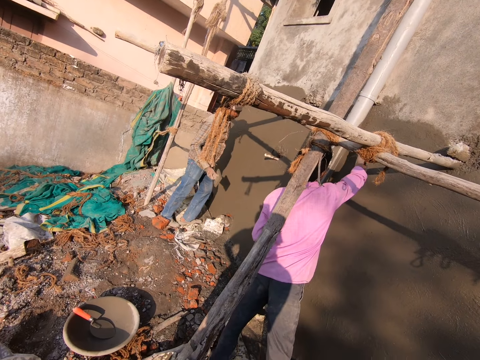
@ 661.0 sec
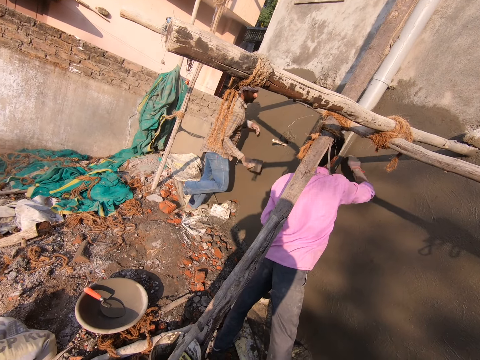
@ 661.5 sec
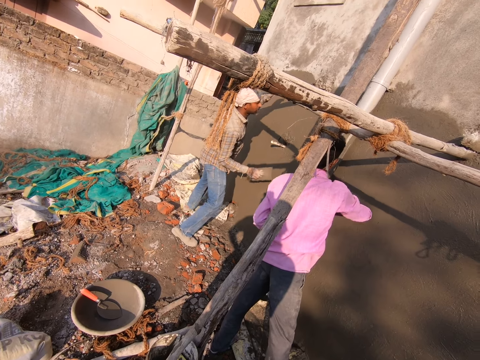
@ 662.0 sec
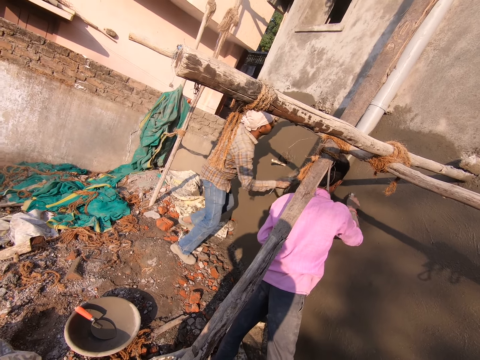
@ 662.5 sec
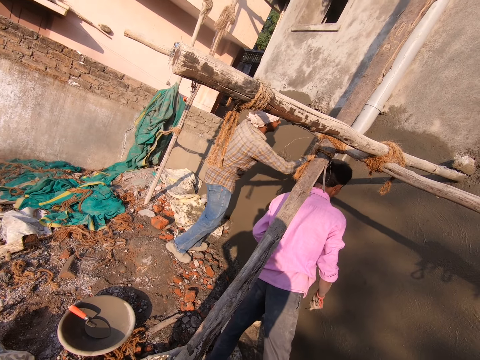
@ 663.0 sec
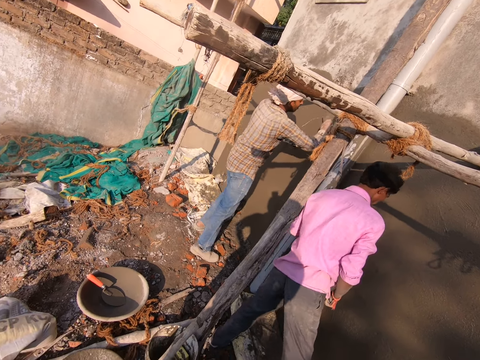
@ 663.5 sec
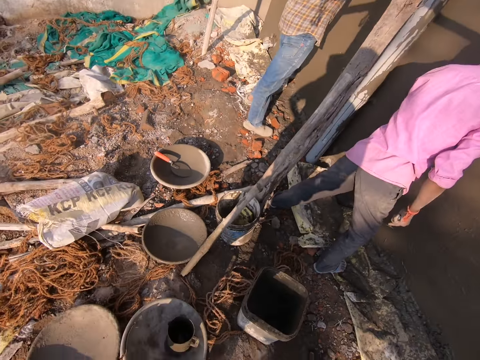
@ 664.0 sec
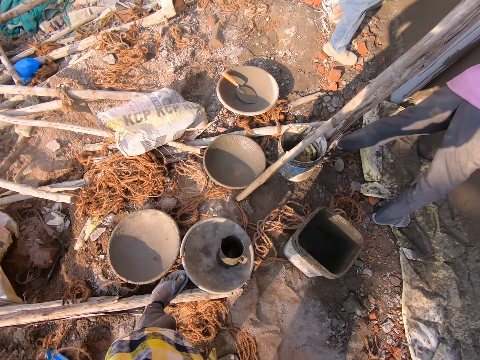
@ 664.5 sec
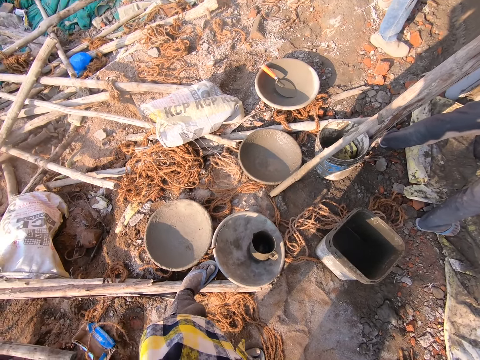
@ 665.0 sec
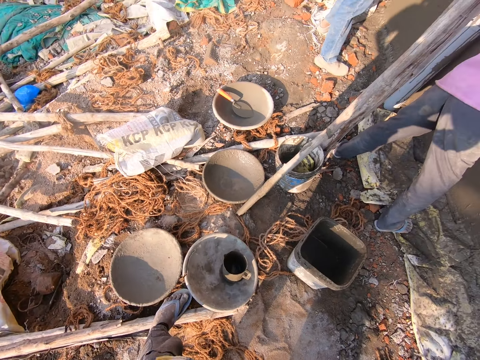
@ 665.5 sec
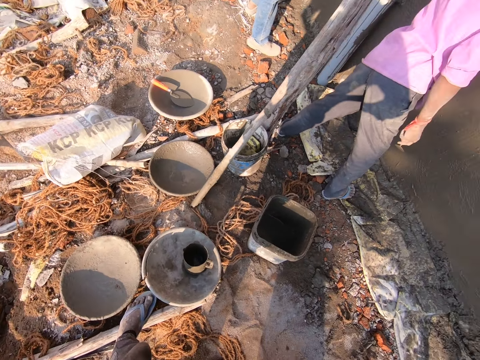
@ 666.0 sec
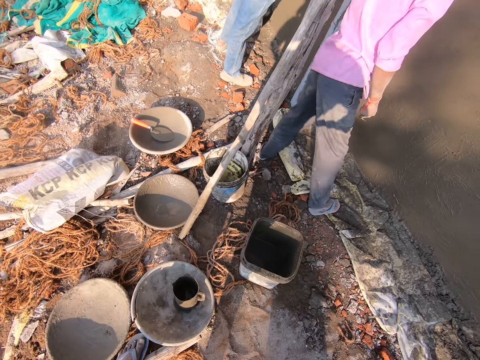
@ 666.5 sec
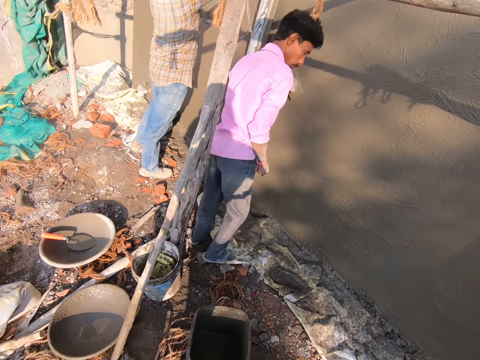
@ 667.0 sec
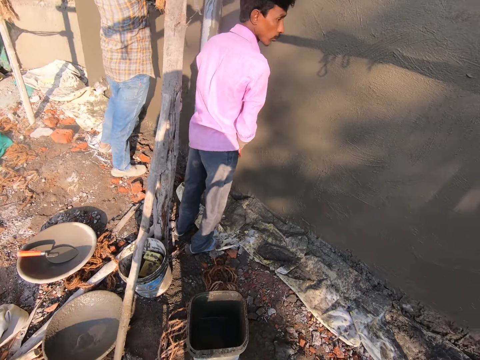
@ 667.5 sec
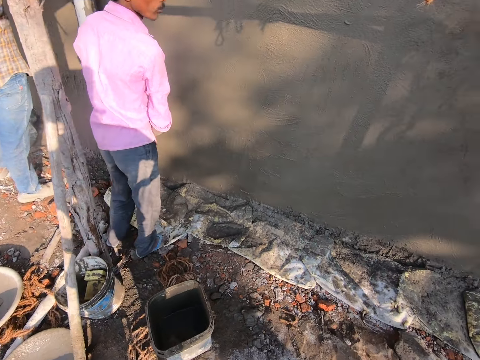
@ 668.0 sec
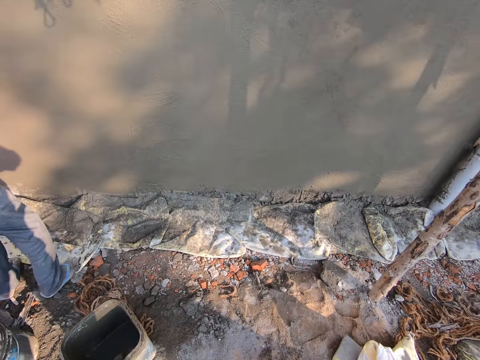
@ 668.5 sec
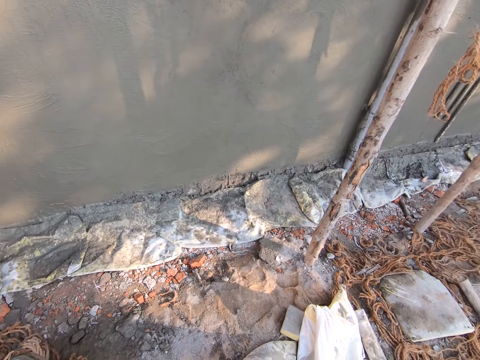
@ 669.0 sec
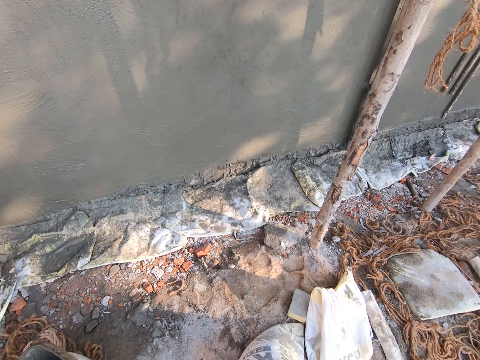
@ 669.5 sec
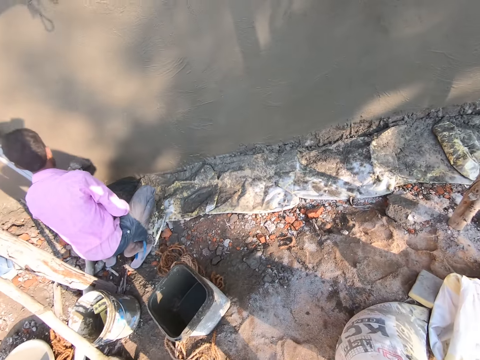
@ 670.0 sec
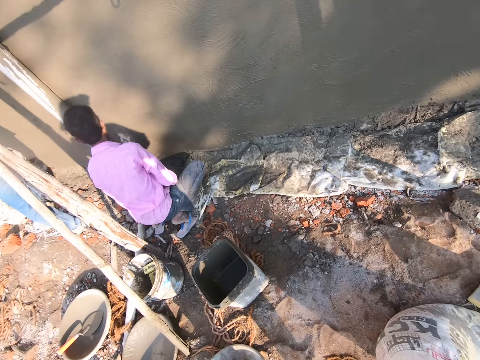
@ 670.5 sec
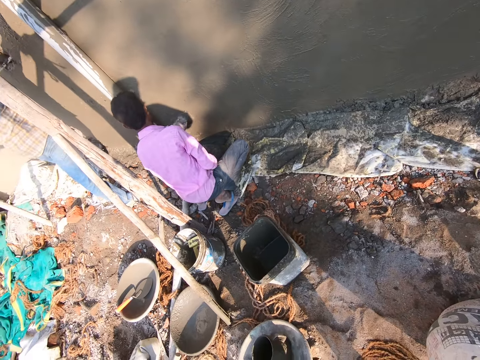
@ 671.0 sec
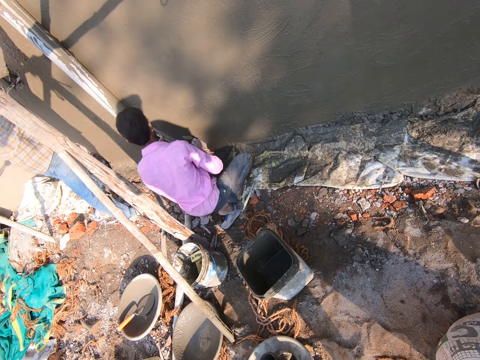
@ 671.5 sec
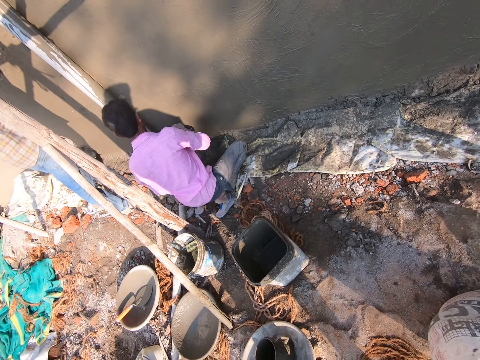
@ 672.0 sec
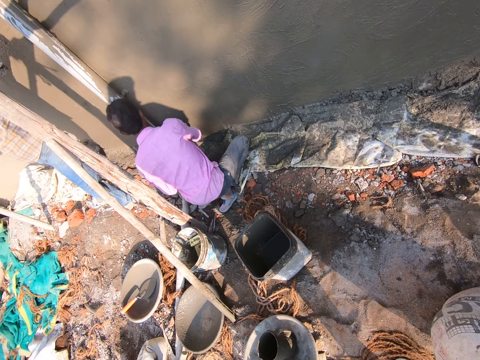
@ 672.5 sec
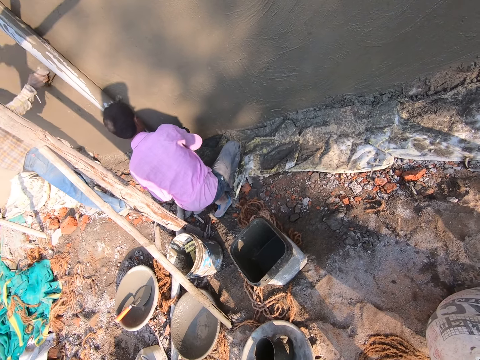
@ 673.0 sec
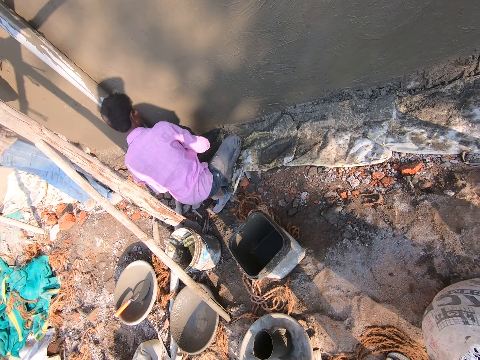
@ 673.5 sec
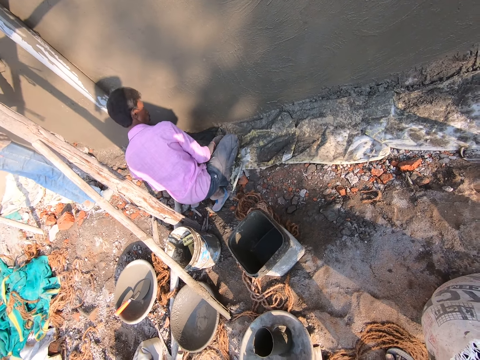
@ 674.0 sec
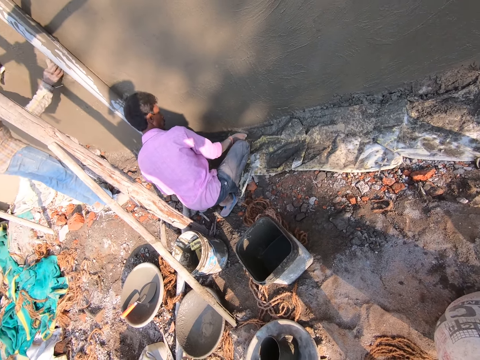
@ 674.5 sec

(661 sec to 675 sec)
The camera wearer converses. A man squats near the building. The man plasters the wall.

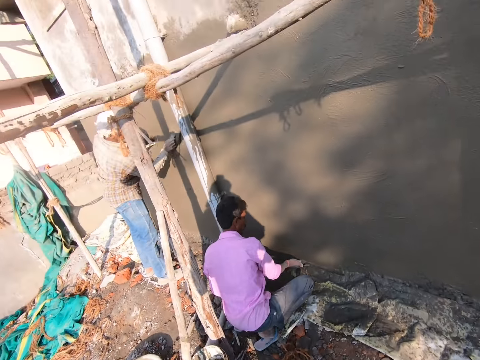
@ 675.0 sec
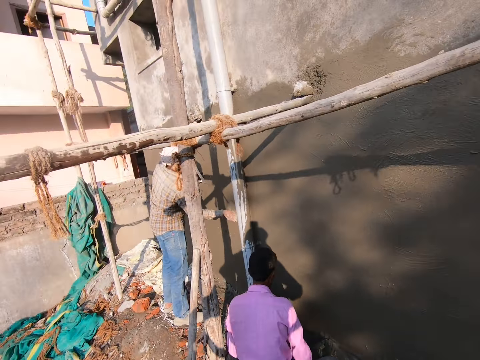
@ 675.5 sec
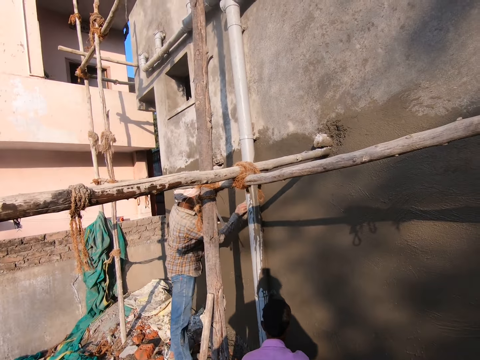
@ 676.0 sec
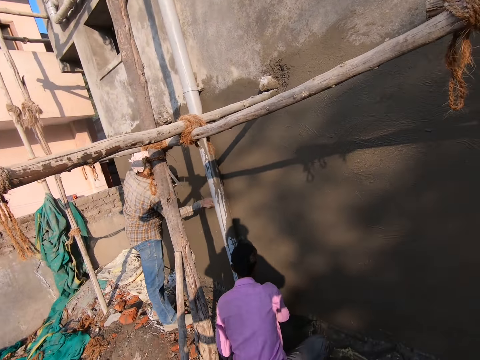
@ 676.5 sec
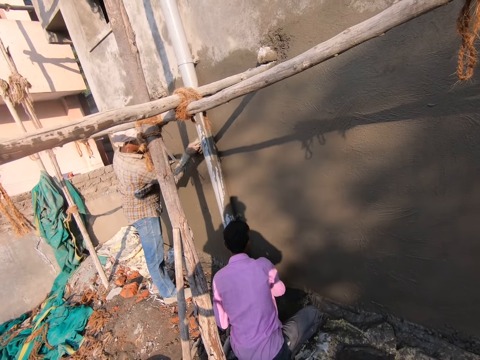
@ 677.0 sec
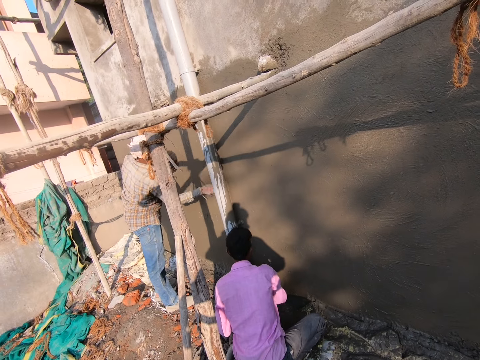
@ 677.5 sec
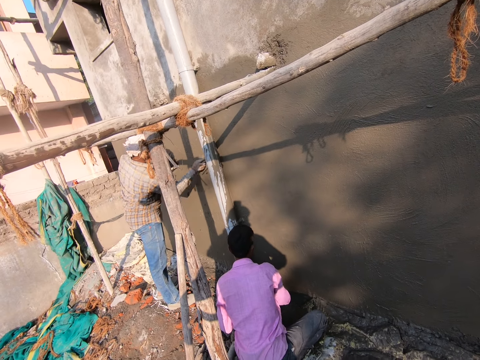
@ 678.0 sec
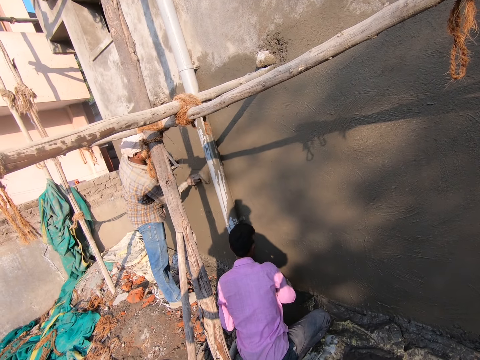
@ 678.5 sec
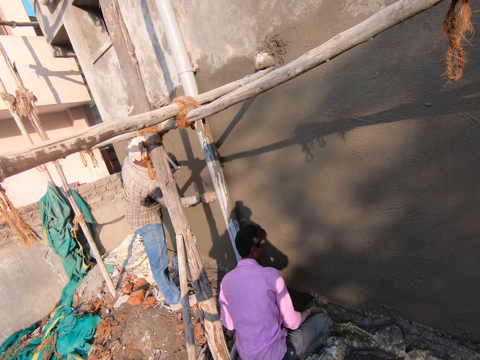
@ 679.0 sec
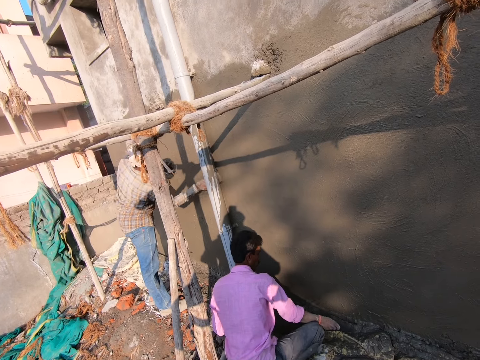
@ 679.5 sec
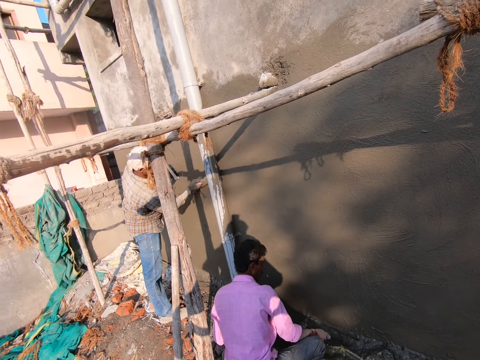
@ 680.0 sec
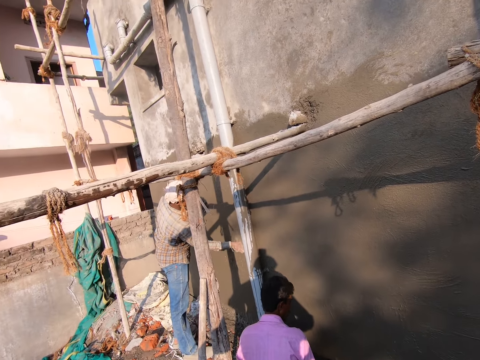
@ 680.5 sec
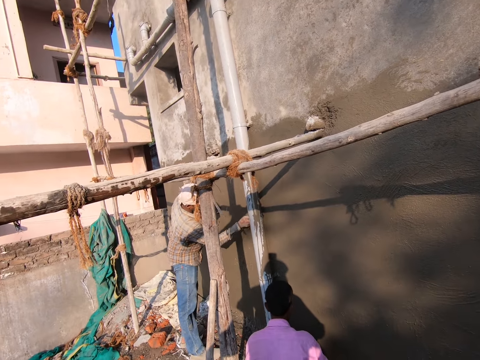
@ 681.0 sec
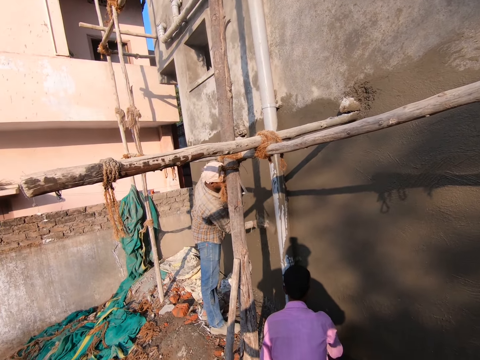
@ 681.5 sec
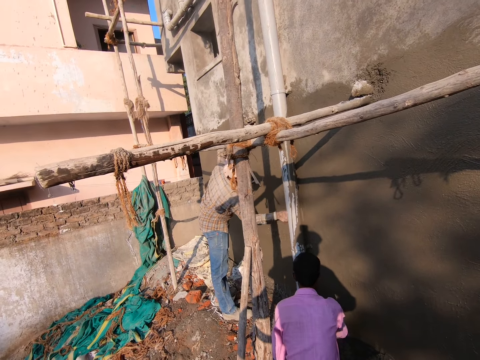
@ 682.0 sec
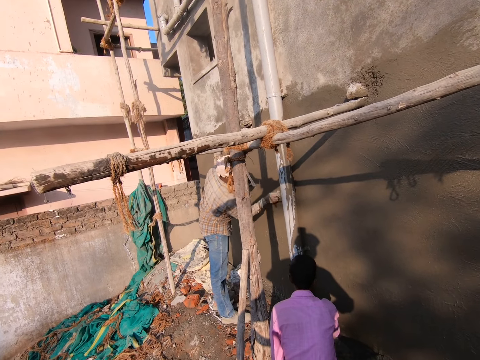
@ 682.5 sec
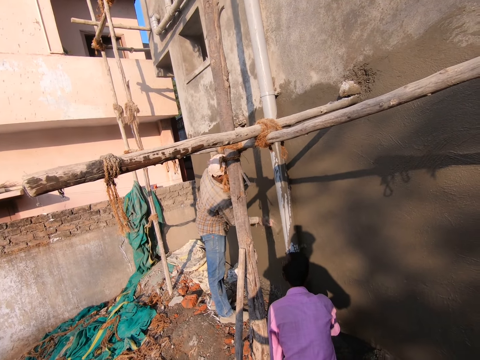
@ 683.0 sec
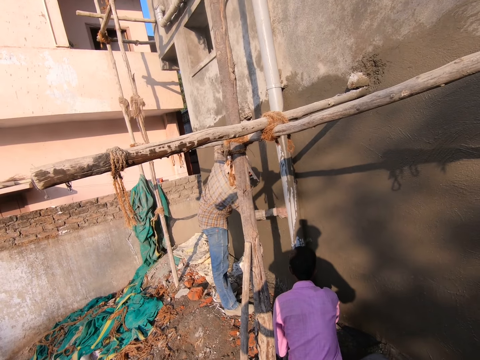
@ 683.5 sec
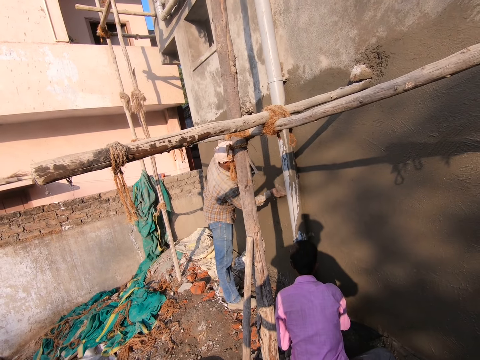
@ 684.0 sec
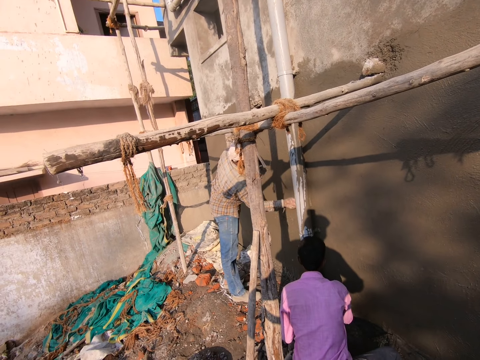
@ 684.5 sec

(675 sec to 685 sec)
A man plasters the wall. The camera wearer looks around.

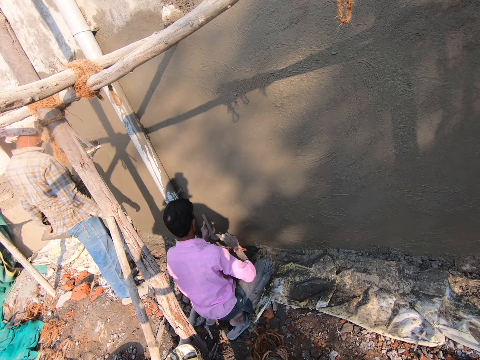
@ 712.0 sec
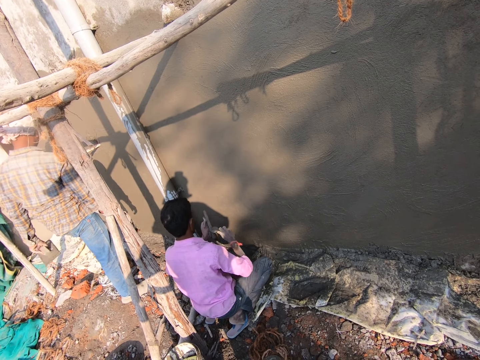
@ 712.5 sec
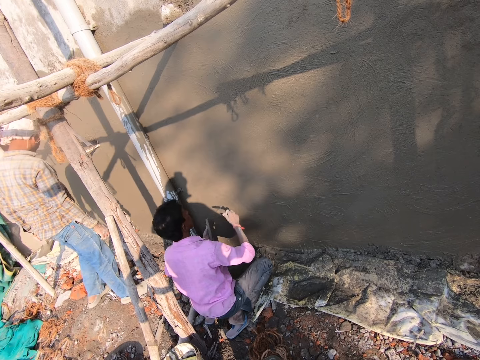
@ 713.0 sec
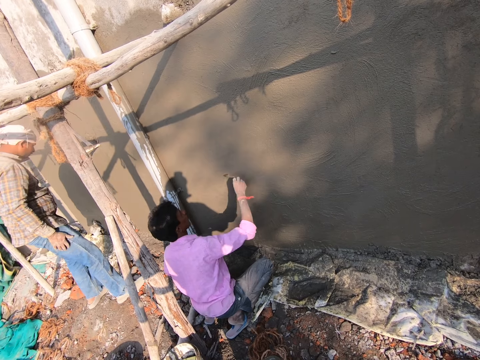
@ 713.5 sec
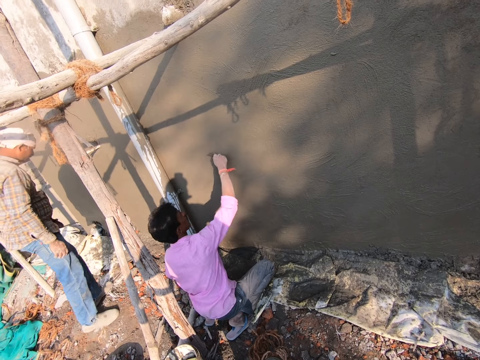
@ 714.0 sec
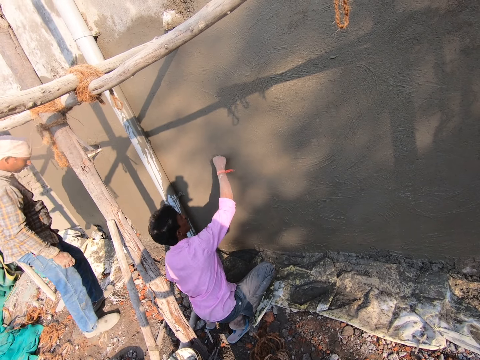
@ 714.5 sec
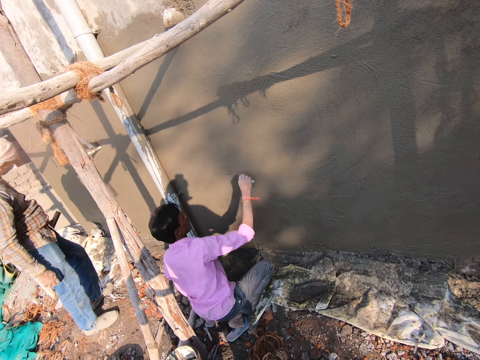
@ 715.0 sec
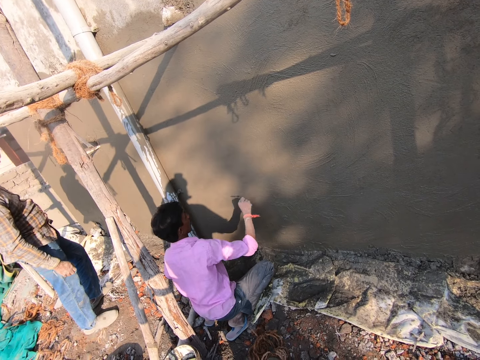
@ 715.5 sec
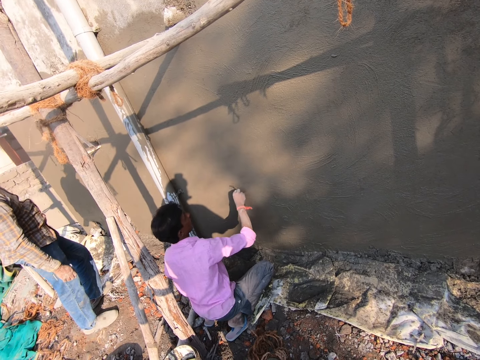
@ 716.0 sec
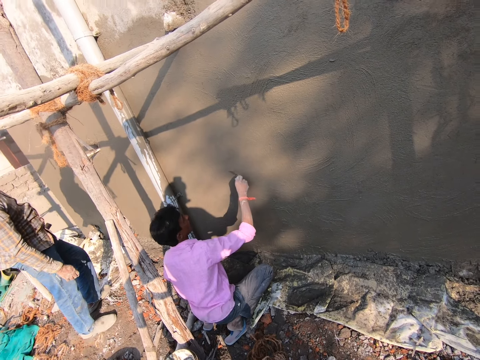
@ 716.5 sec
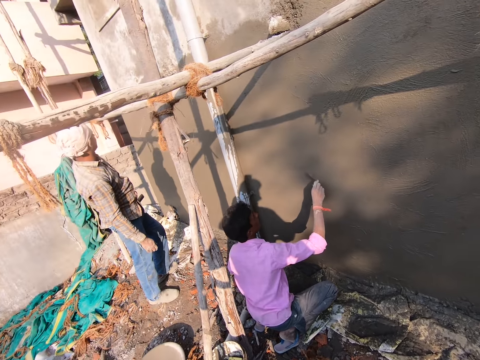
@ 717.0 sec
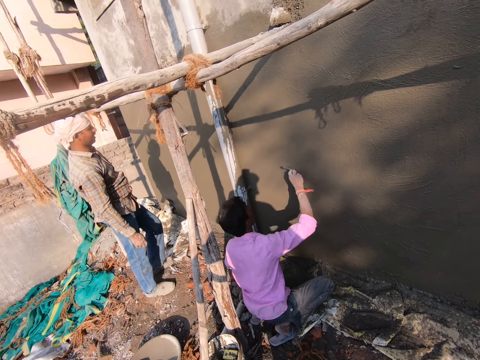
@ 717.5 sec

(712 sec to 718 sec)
A man moves back.
